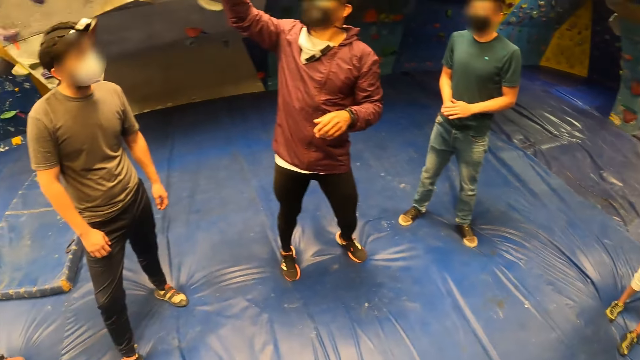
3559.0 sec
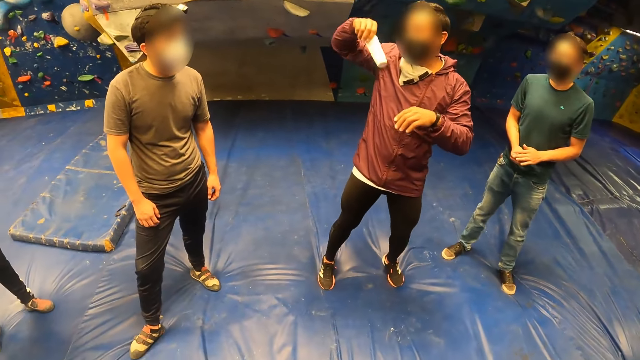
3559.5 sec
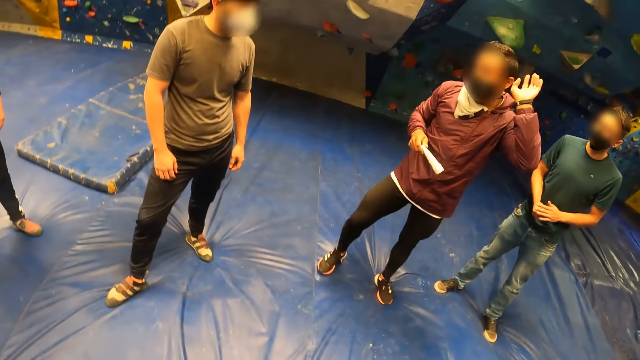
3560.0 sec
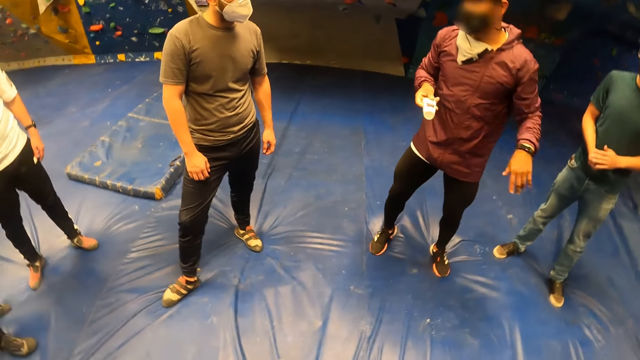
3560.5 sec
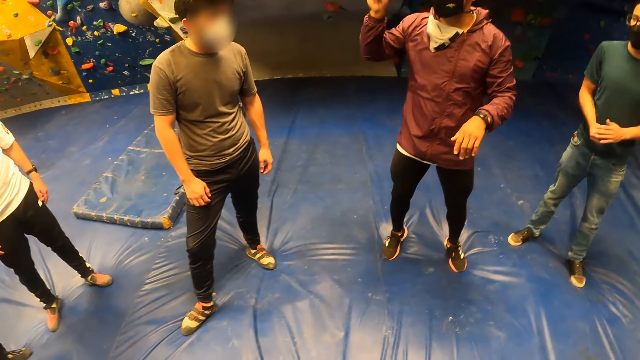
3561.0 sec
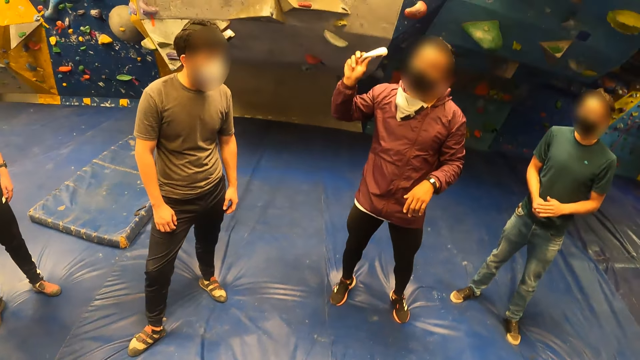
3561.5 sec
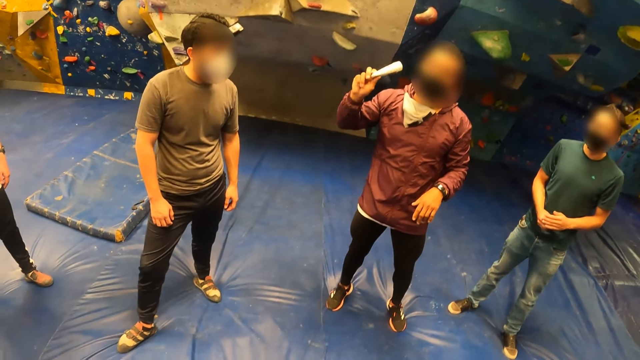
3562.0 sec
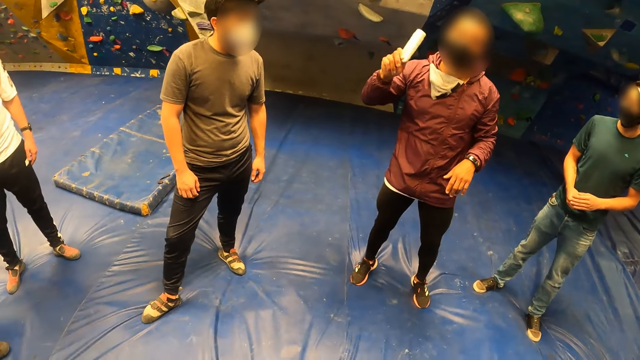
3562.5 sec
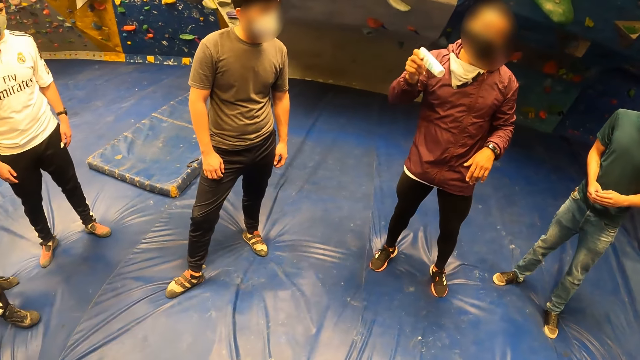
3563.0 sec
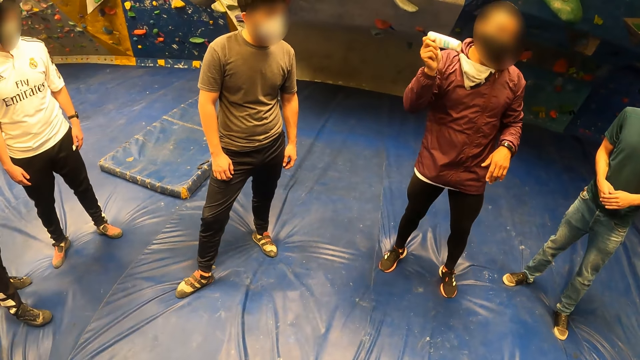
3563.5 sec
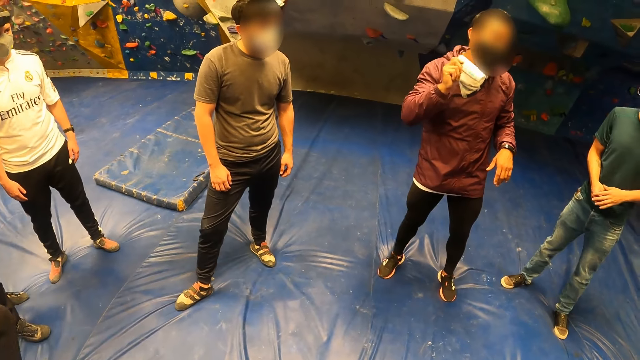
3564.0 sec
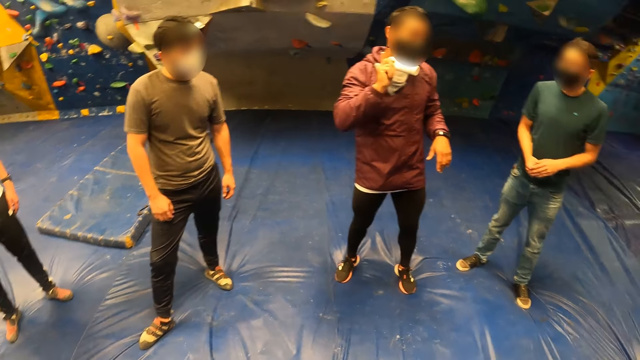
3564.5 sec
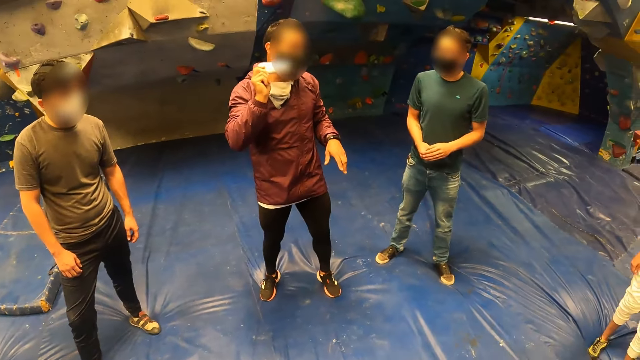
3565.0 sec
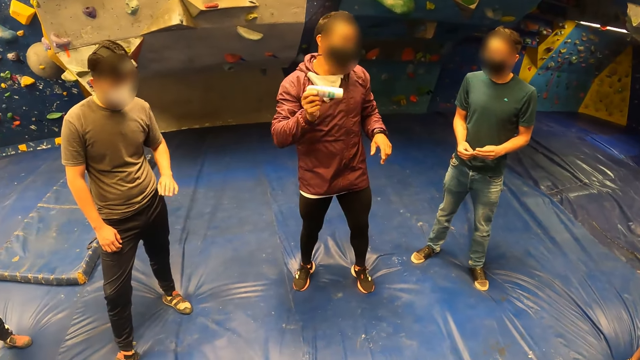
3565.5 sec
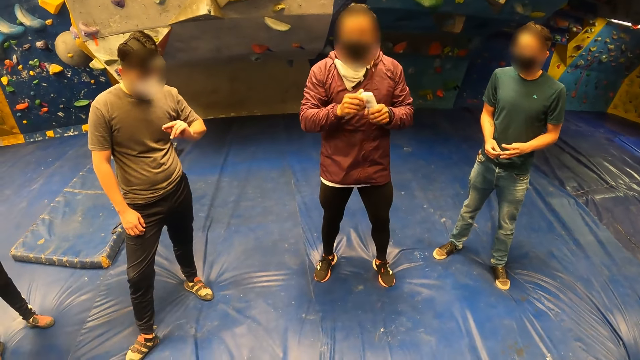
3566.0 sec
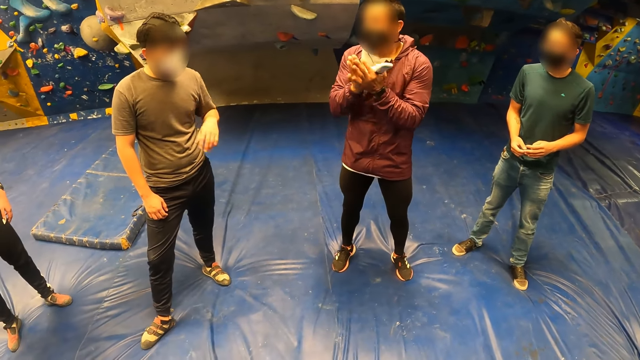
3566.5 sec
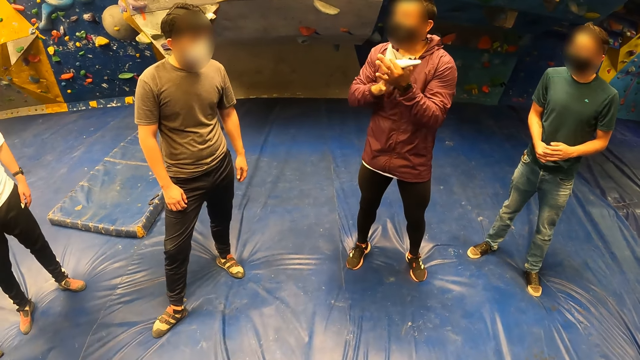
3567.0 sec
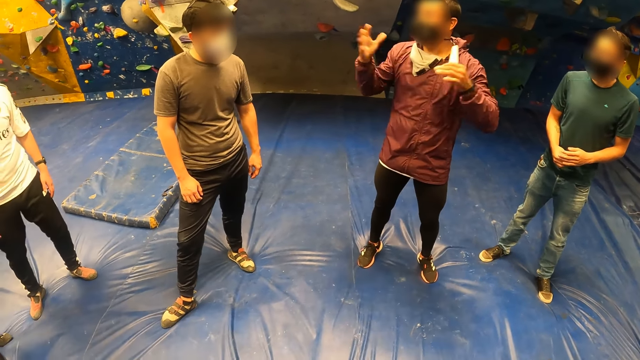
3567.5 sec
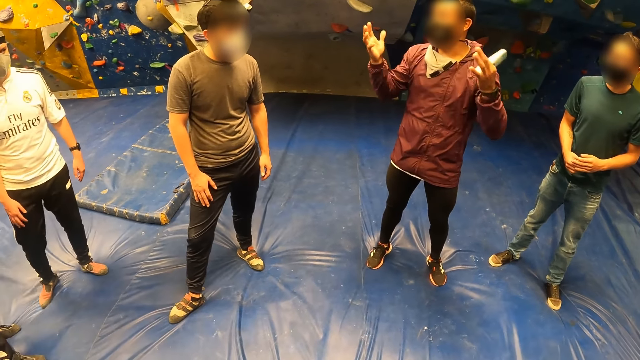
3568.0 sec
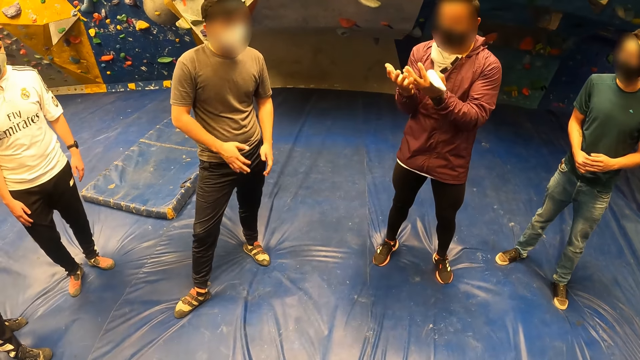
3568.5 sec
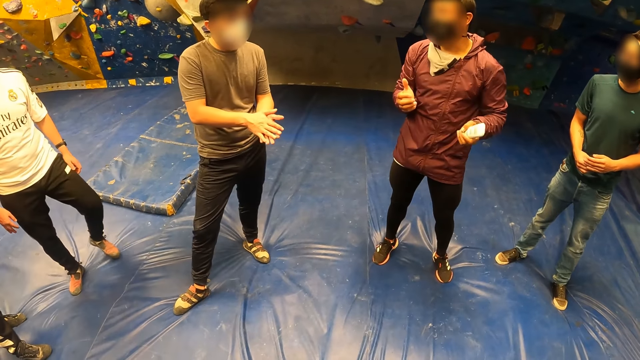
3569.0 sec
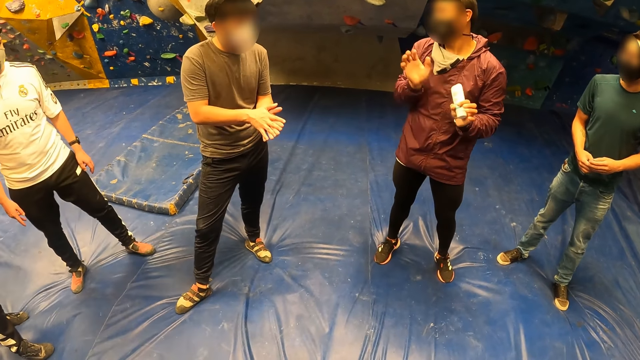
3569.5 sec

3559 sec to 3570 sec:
The man lifts up the bottle, moves his hand, shakes the bottle and scrubs his hands together.

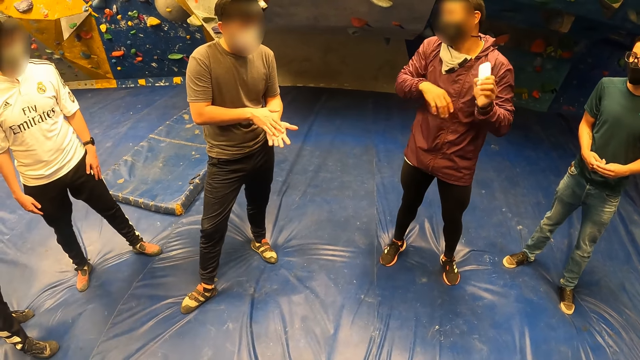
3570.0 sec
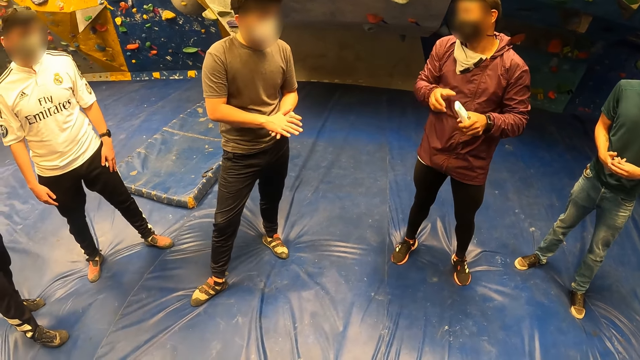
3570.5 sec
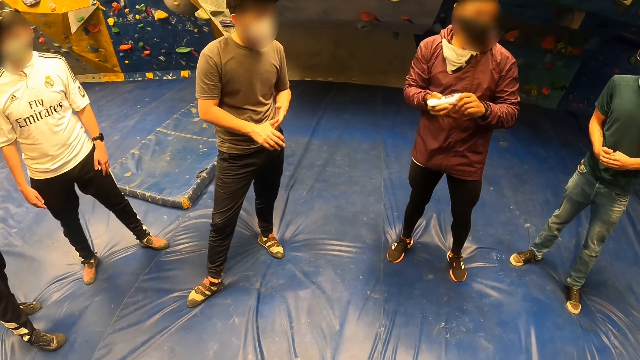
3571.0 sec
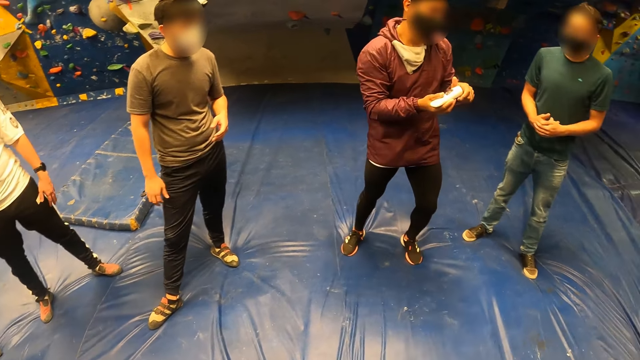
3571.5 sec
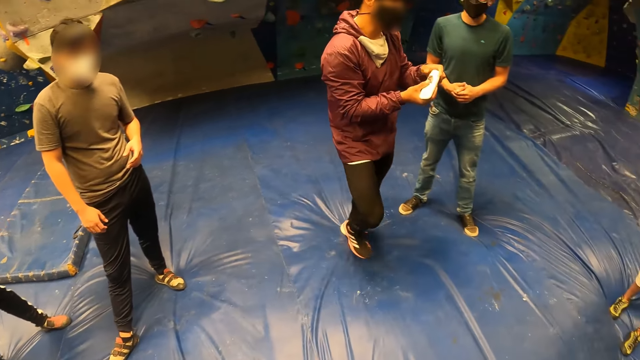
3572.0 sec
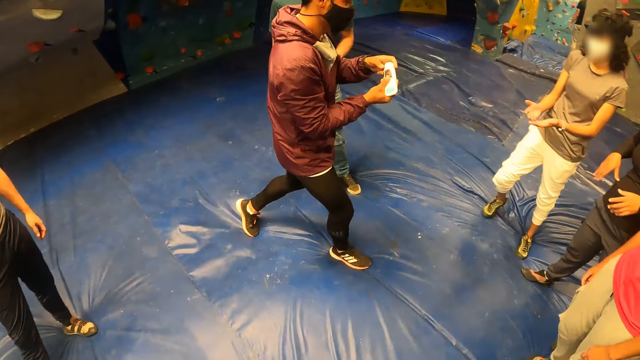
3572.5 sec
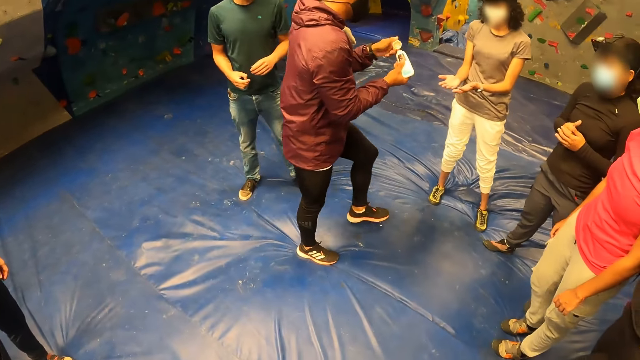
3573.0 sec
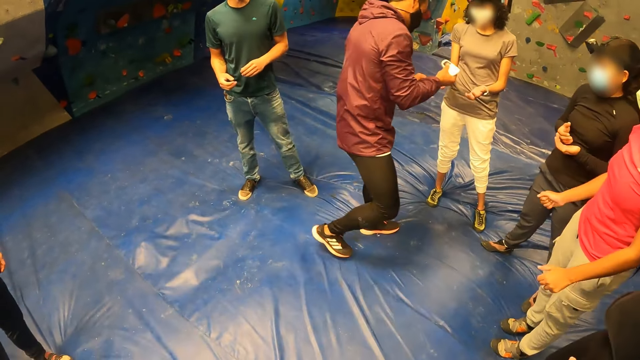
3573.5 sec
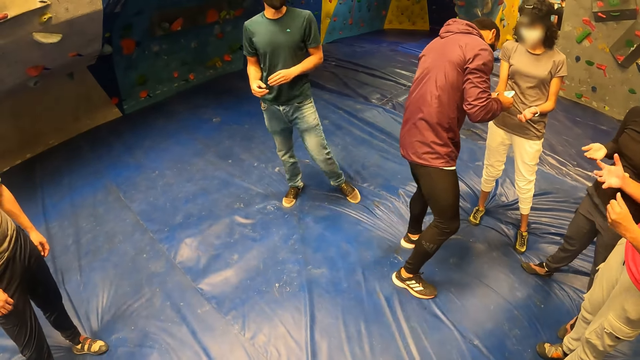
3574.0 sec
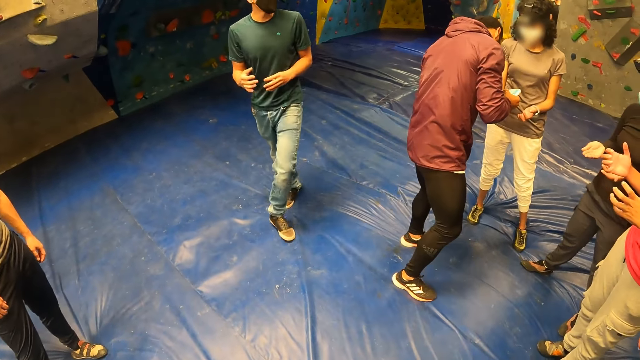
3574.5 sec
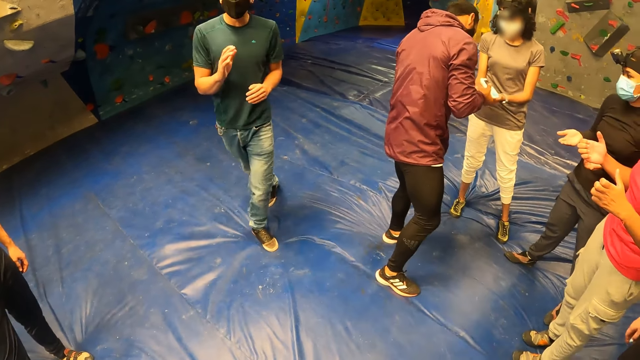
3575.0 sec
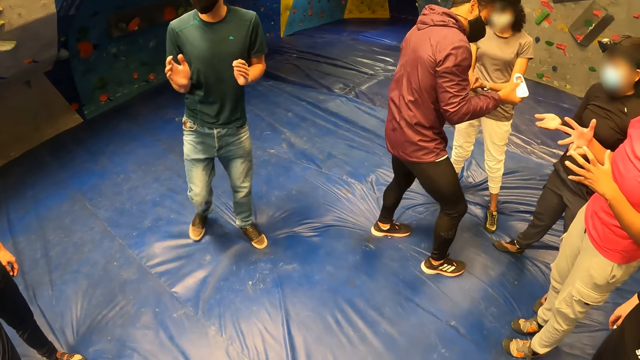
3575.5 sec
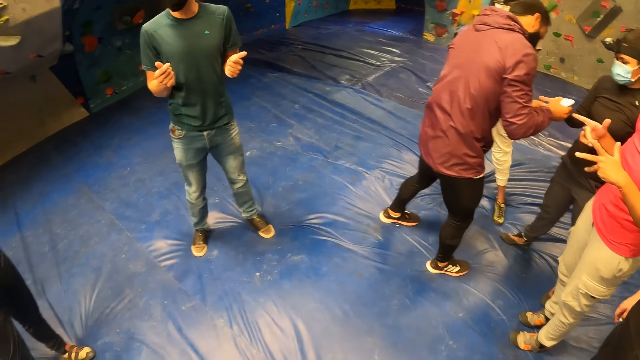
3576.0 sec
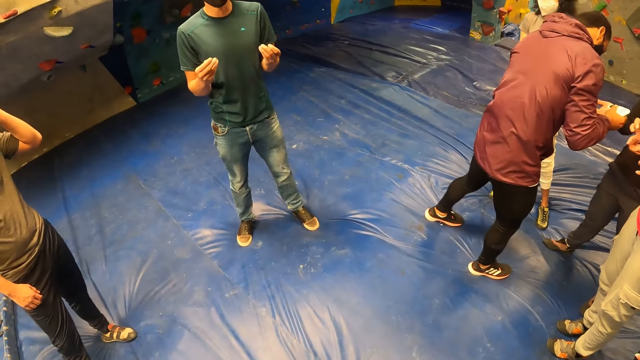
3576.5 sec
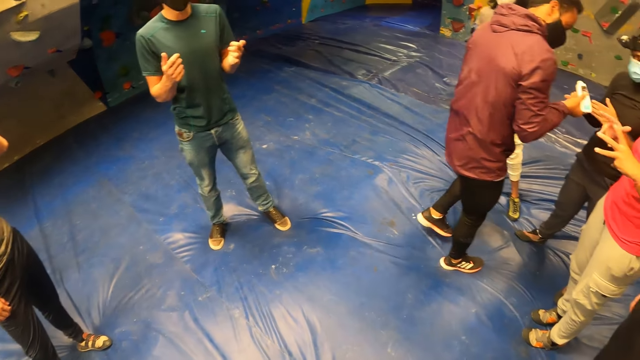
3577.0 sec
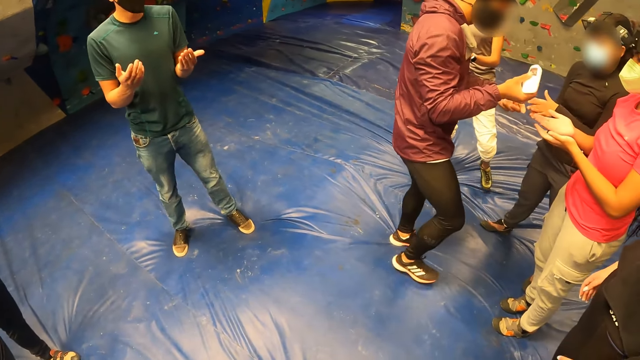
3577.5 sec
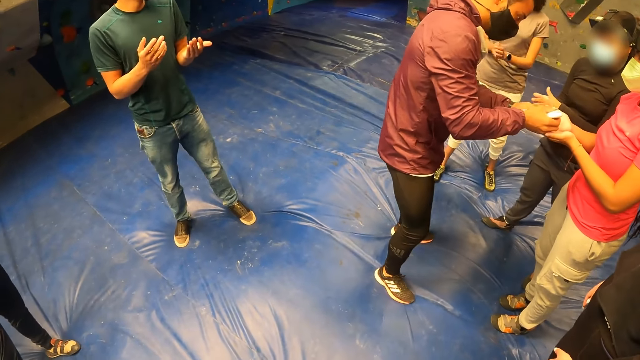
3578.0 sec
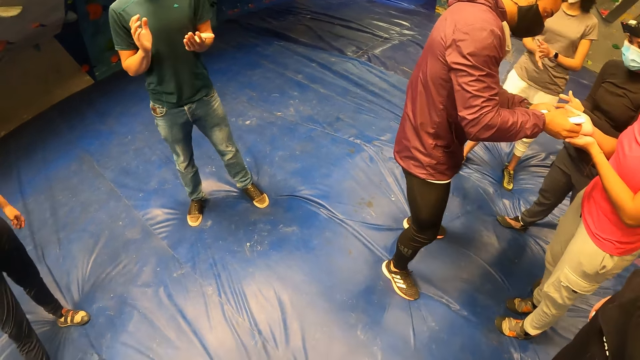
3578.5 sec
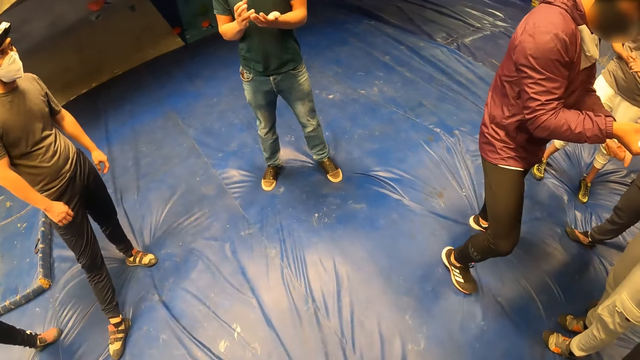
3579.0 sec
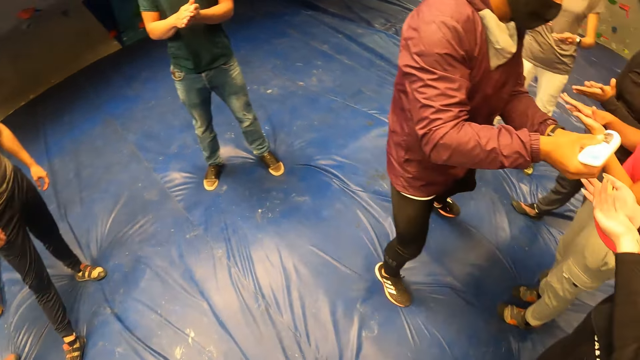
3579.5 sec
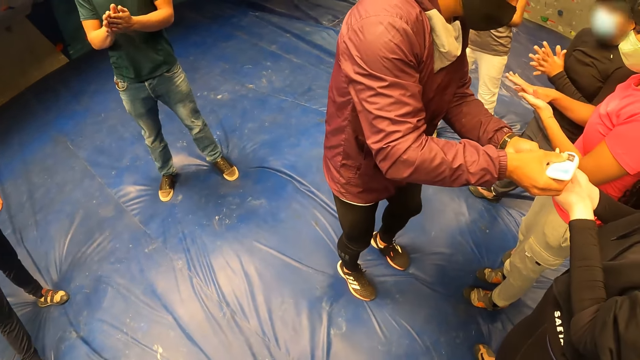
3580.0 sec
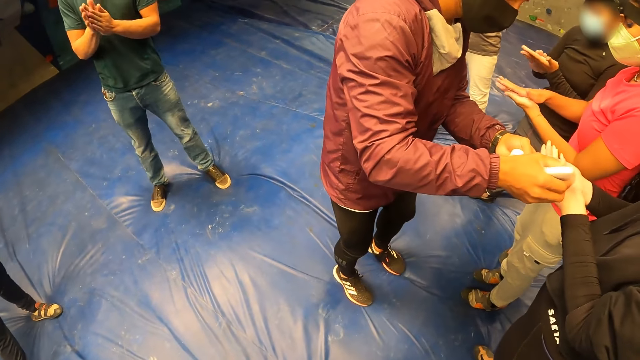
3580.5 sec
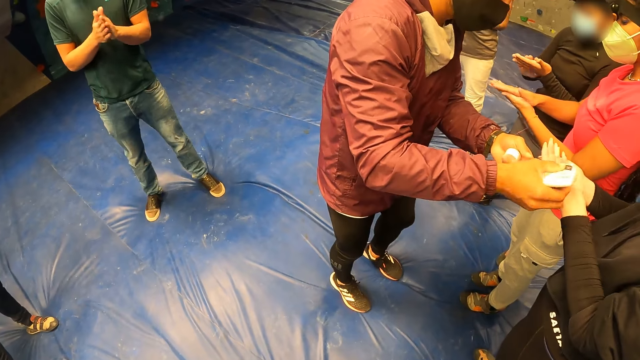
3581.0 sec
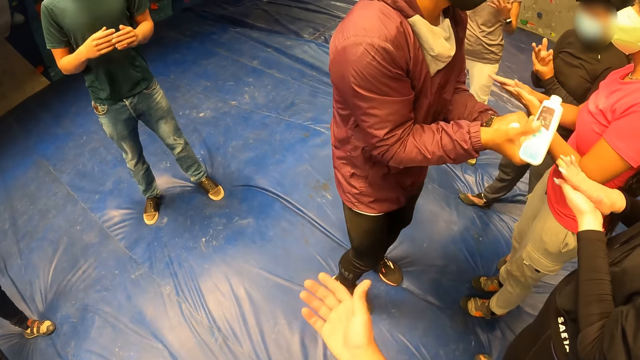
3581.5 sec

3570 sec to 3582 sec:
The man opens the tube, moves a few steps and puts the oil on the other people's hands.
